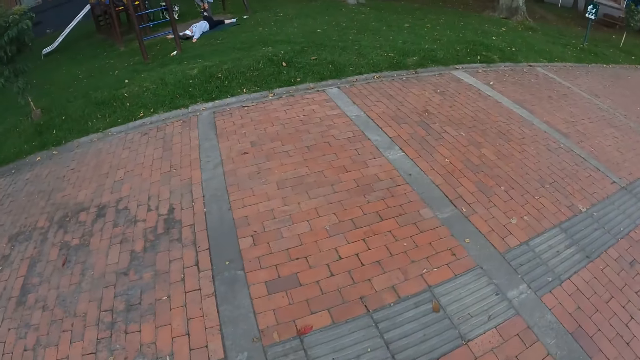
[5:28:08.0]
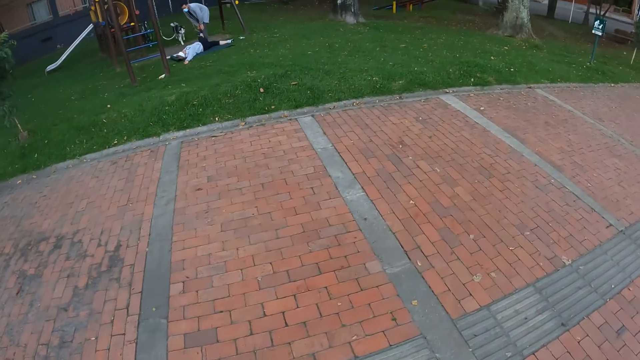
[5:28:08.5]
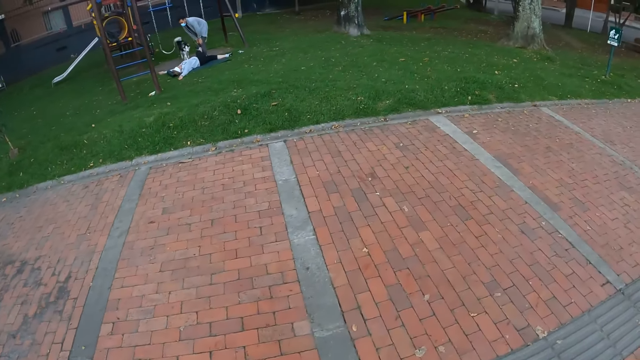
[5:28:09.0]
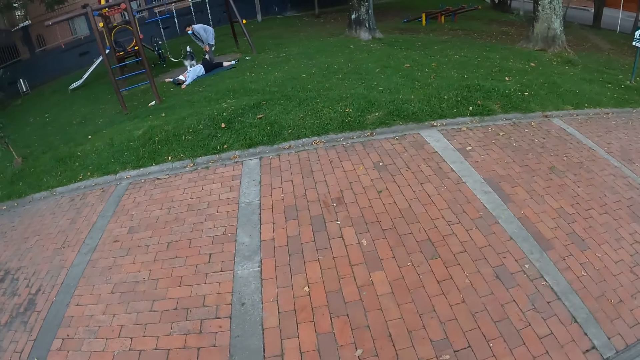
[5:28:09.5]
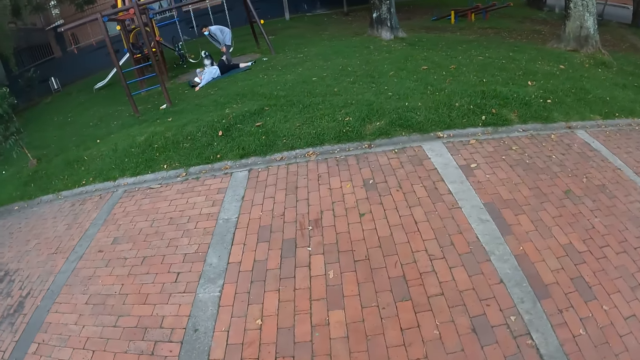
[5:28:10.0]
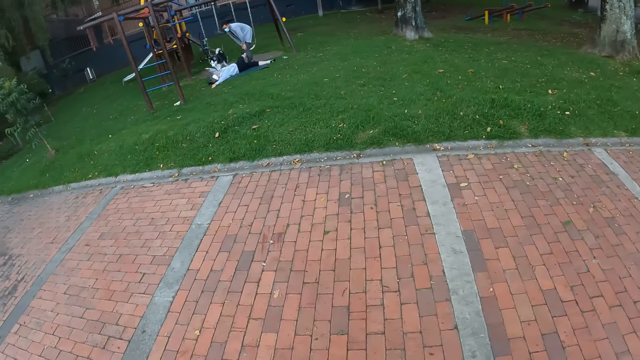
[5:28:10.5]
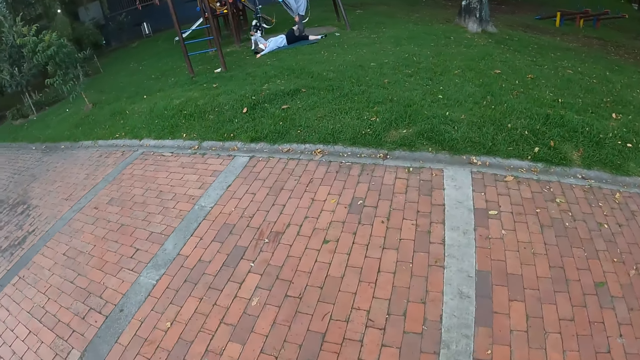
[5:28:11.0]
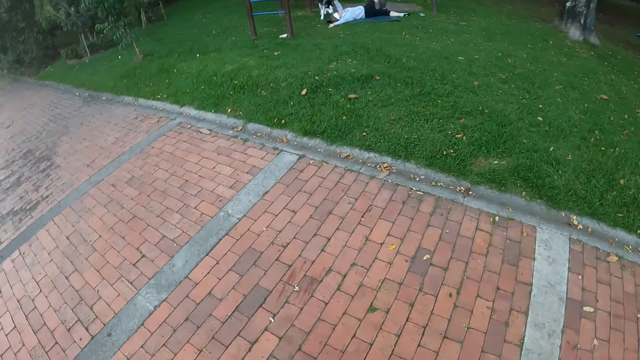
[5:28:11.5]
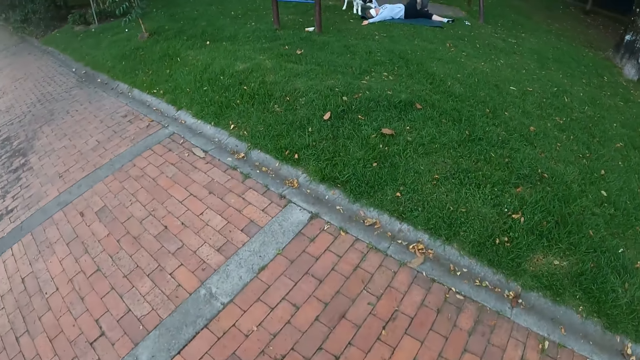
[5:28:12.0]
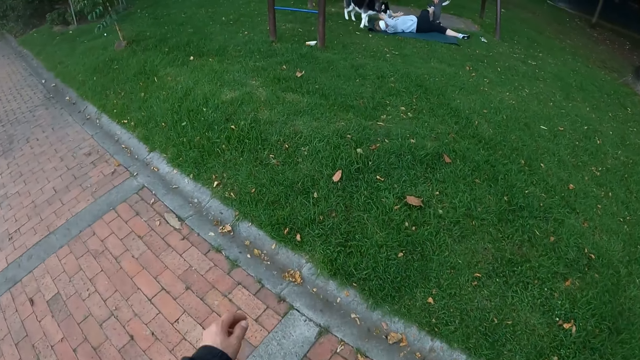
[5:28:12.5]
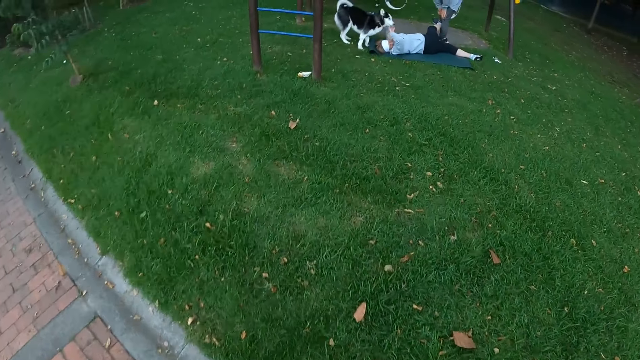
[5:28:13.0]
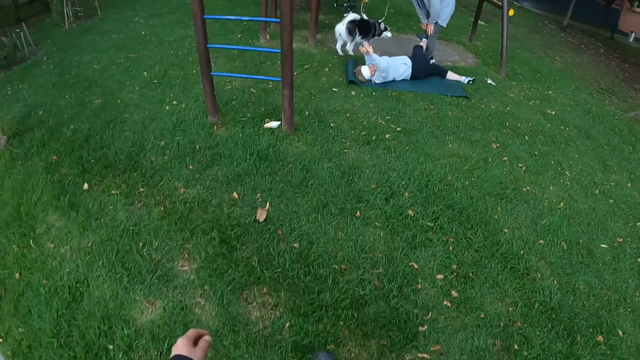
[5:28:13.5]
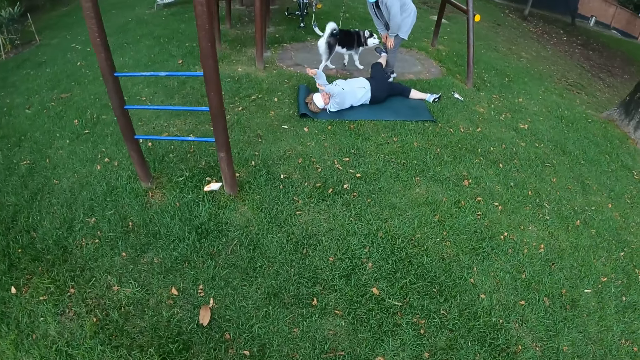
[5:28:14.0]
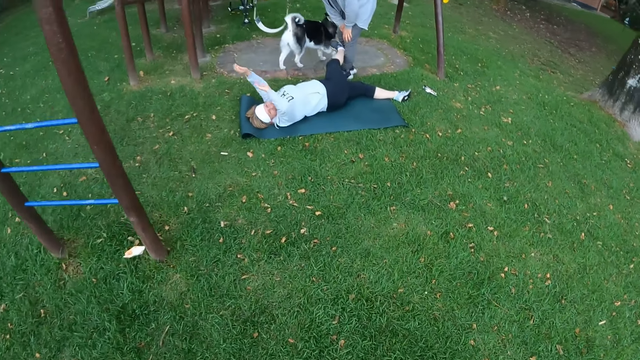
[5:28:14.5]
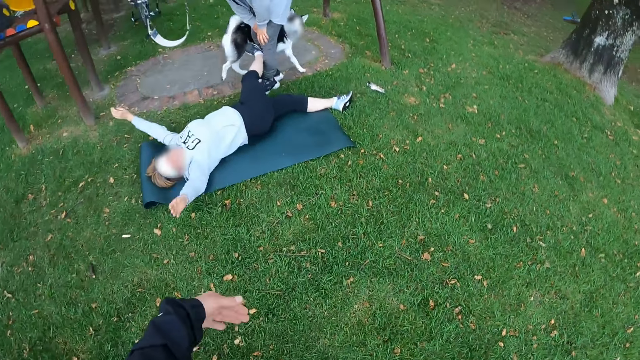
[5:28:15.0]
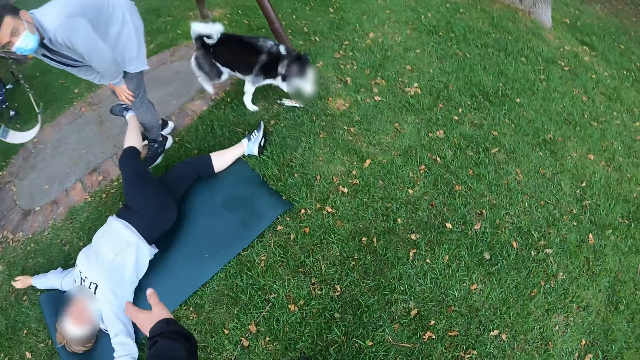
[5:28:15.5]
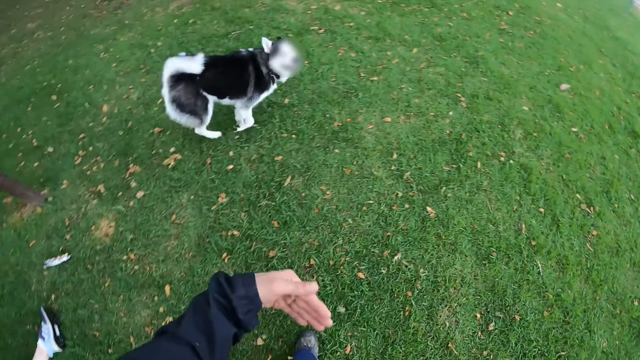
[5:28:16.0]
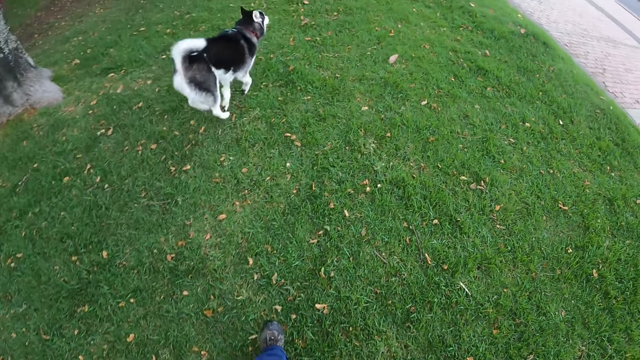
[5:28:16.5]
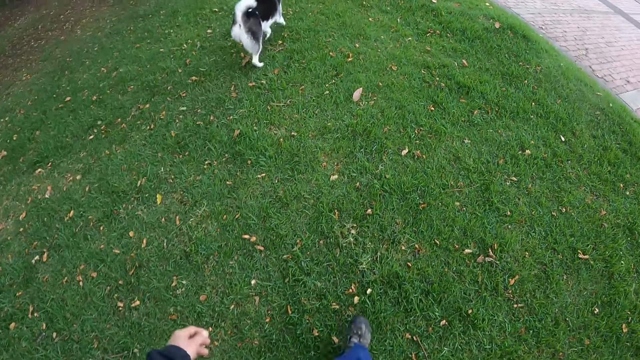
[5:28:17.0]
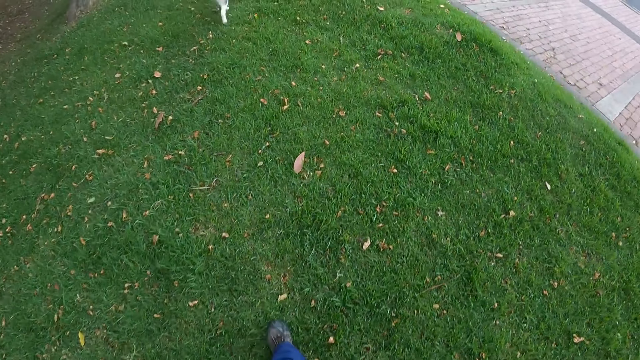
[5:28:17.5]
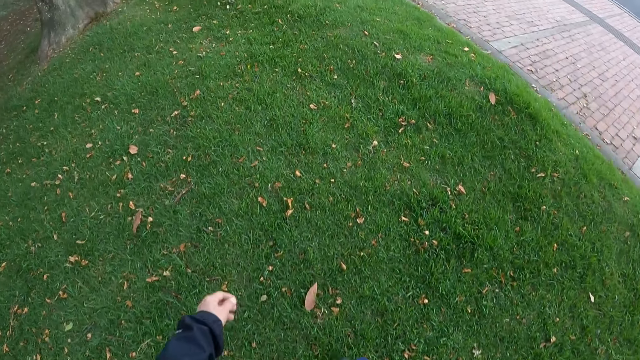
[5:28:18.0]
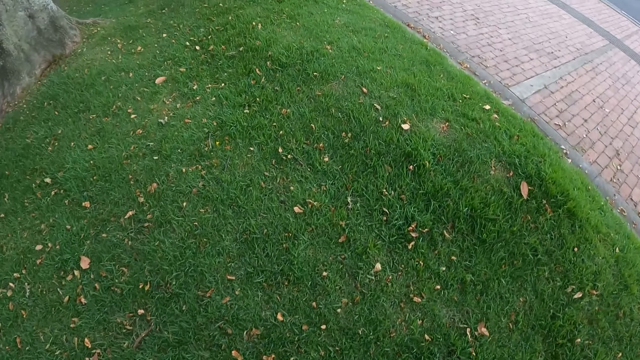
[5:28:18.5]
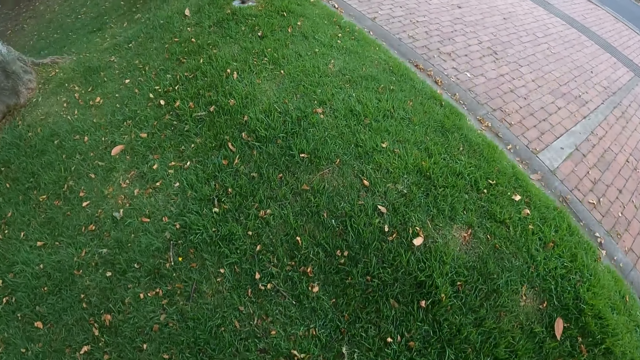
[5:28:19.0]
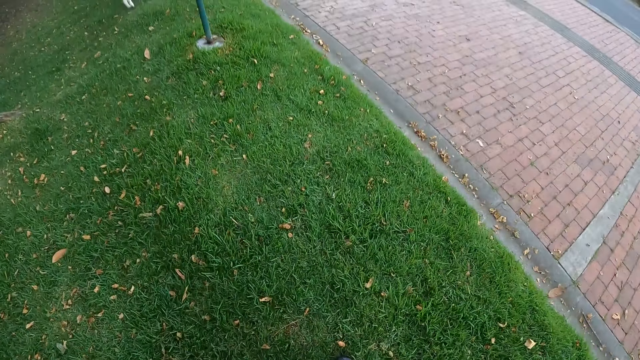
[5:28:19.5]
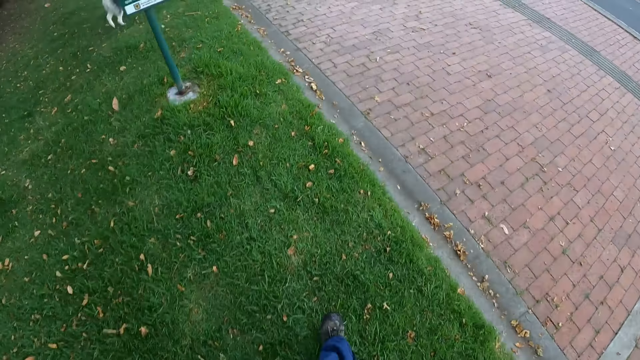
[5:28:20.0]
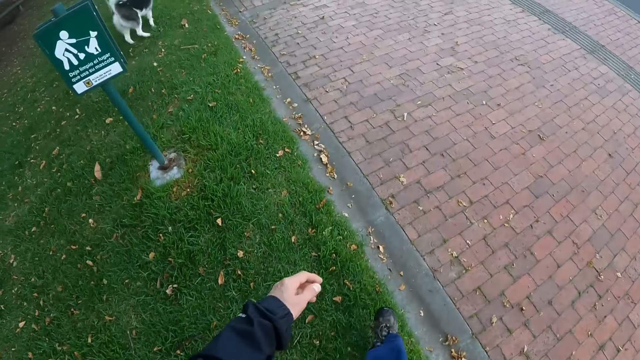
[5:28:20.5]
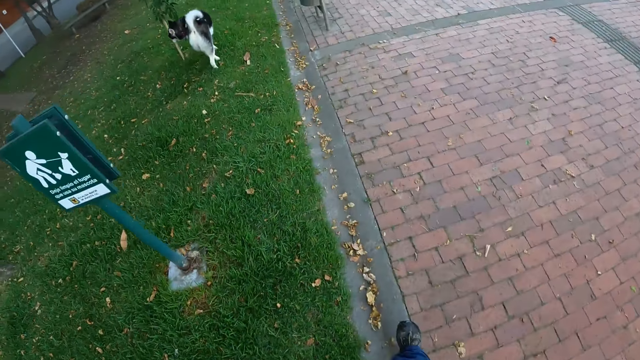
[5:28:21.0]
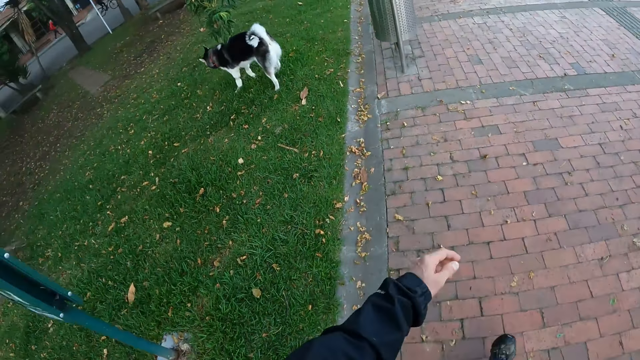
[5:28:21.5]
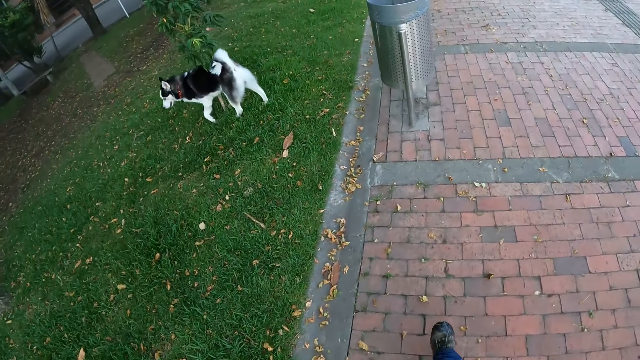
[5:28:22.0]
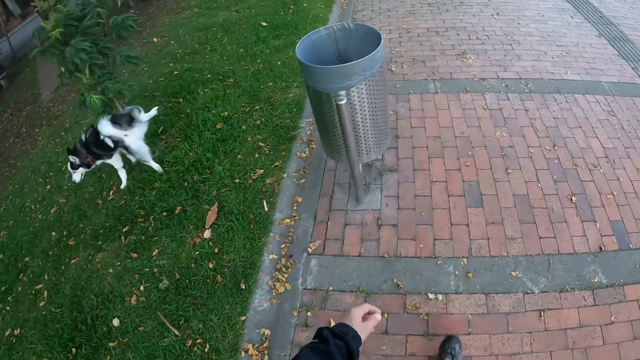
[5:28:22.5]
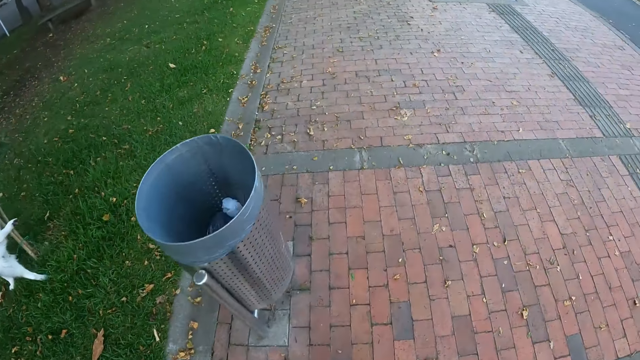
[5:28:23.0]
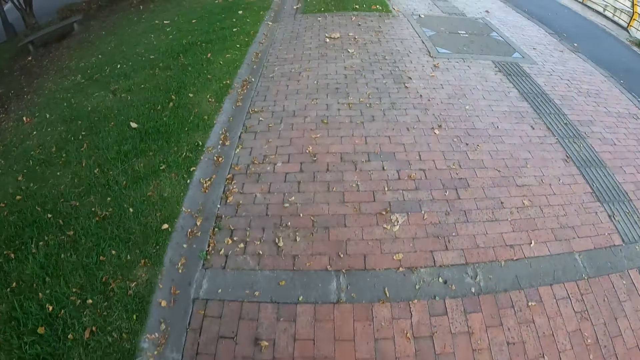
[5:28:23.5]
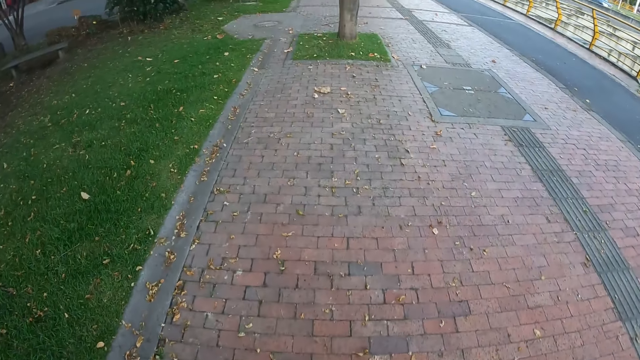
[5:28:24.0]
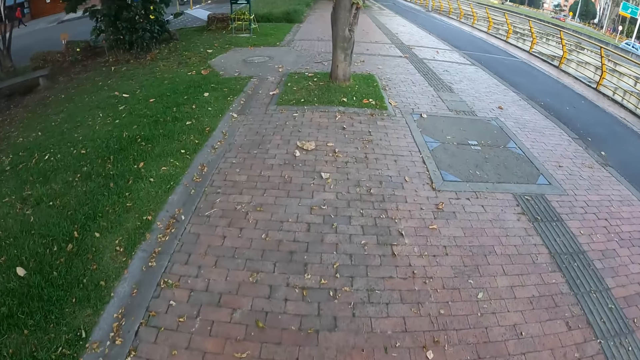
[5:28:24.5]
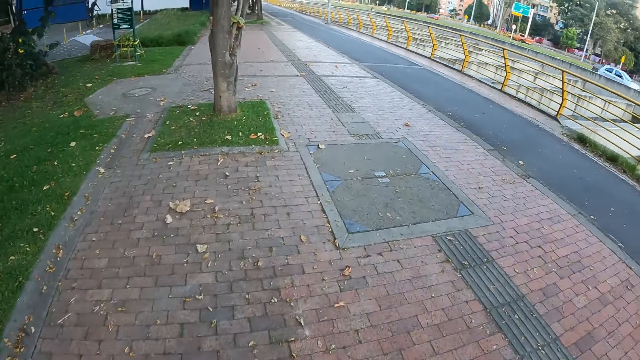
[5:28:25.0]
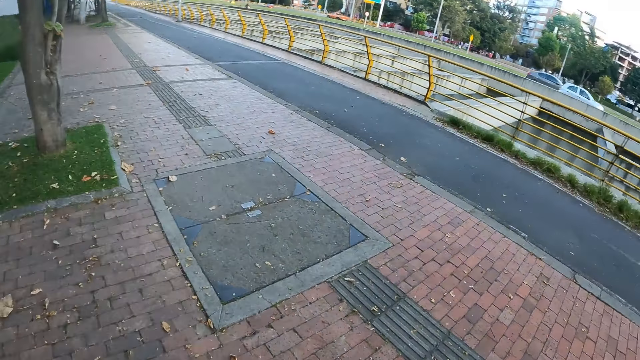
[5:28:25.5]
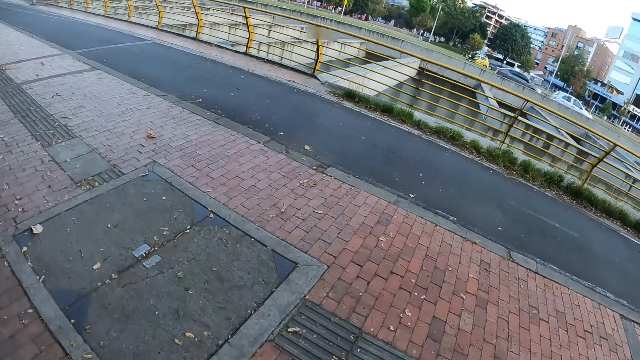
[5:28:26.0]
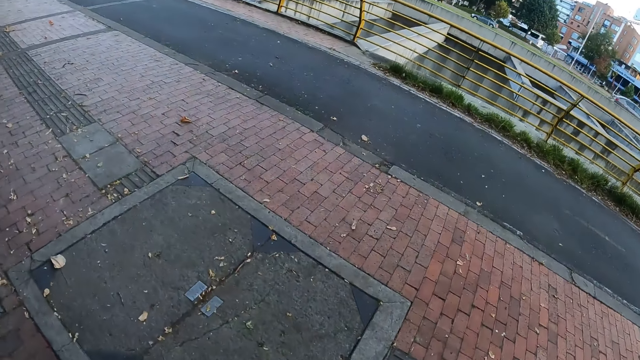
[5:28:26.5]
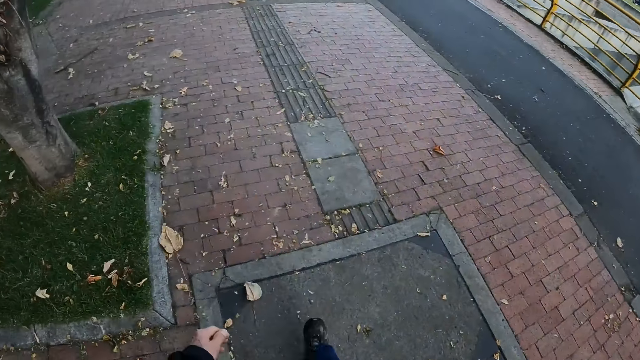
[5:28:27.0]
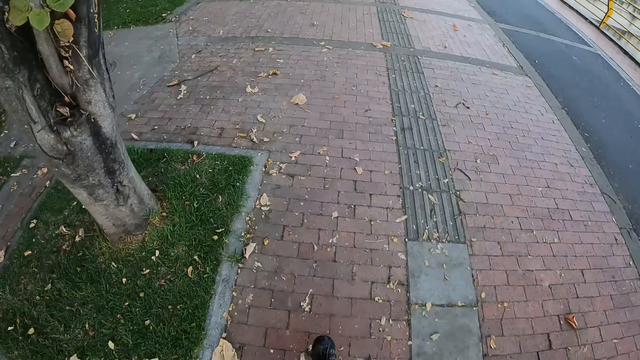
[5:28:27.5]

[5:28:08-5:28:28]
A dog interacts with a woman. The camera wearer gestures at the dog with his hands. He interacts with the woman. The dog raises its right hind leg before a statue.
